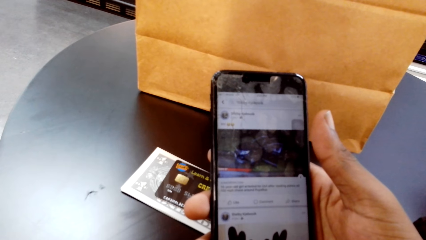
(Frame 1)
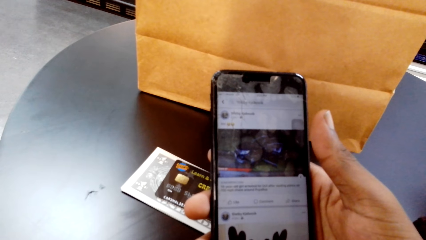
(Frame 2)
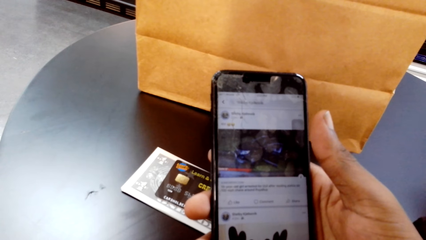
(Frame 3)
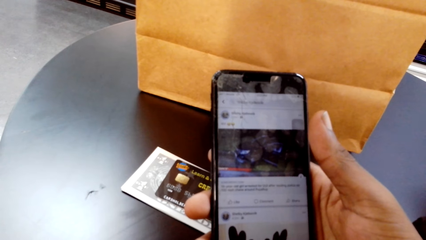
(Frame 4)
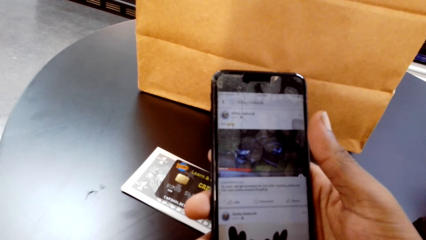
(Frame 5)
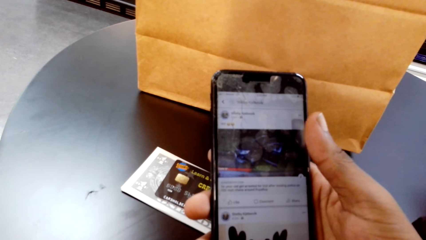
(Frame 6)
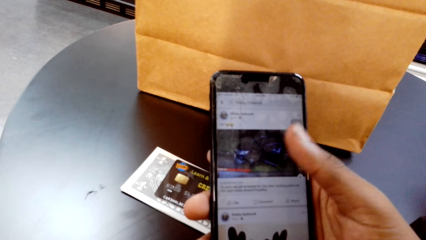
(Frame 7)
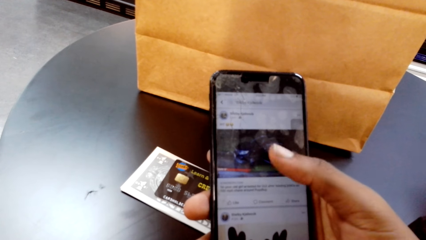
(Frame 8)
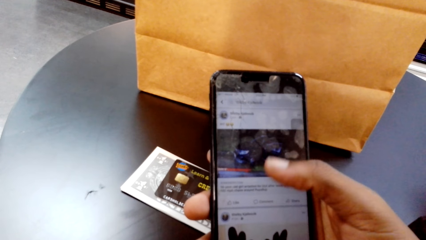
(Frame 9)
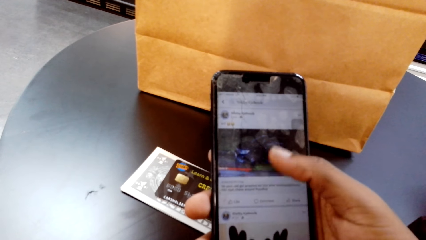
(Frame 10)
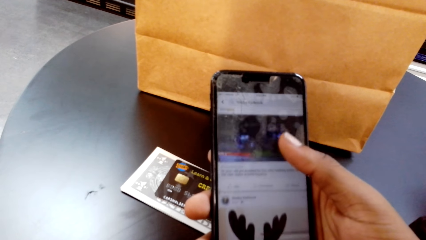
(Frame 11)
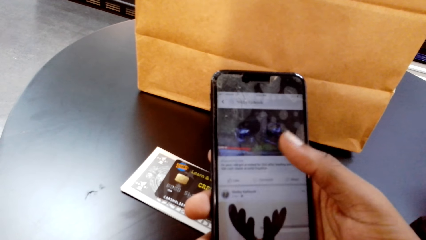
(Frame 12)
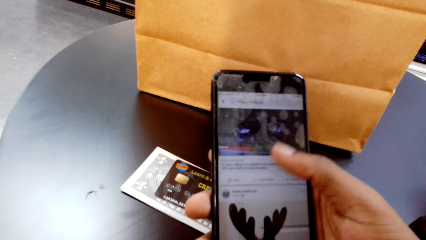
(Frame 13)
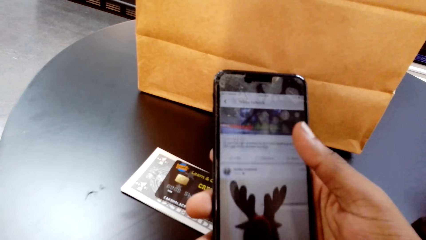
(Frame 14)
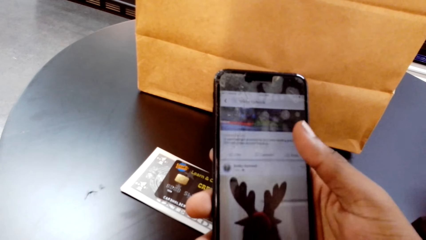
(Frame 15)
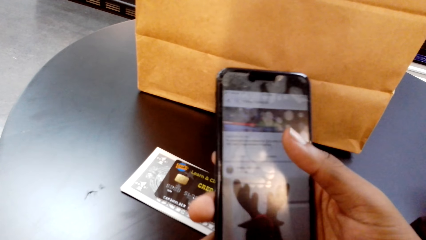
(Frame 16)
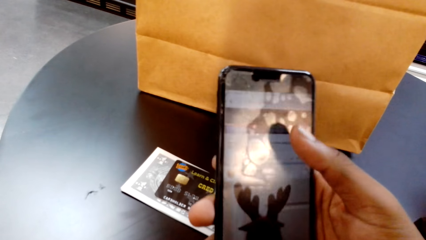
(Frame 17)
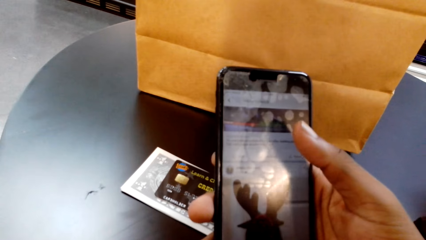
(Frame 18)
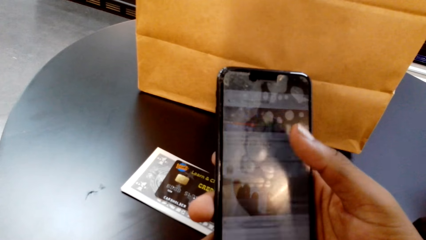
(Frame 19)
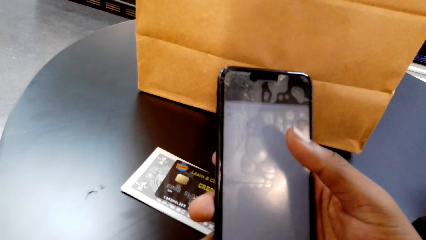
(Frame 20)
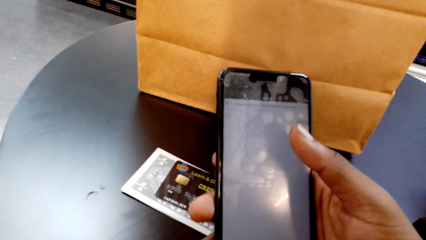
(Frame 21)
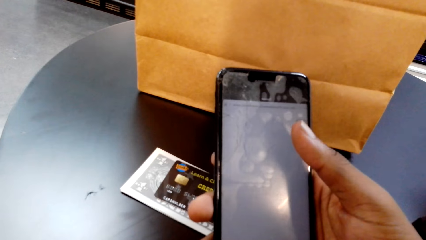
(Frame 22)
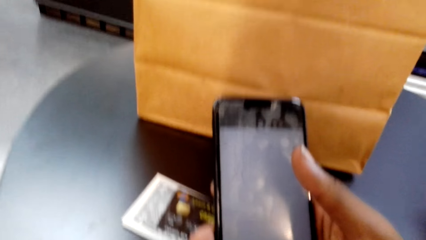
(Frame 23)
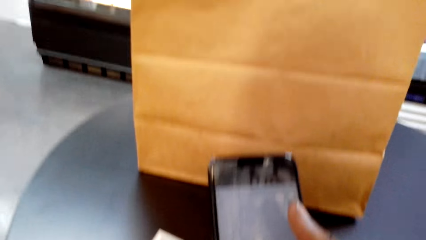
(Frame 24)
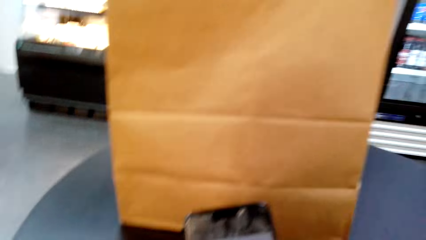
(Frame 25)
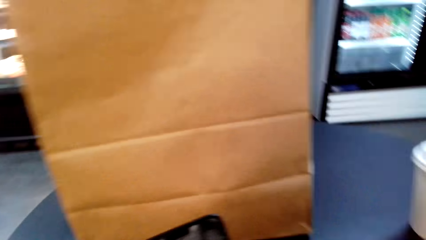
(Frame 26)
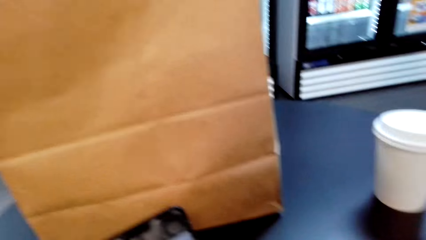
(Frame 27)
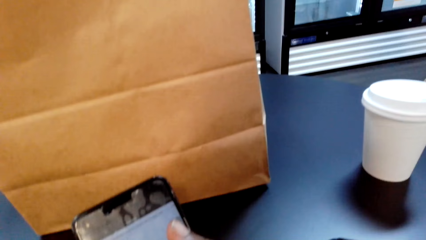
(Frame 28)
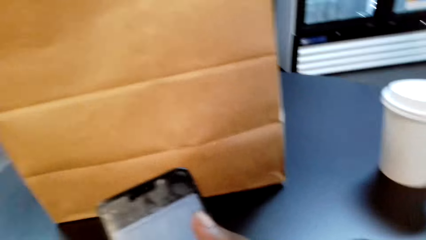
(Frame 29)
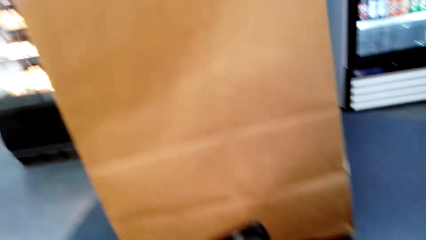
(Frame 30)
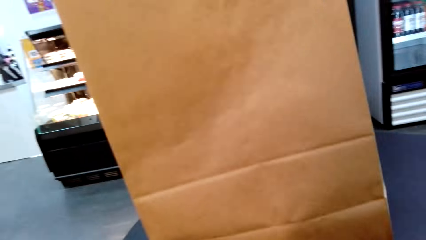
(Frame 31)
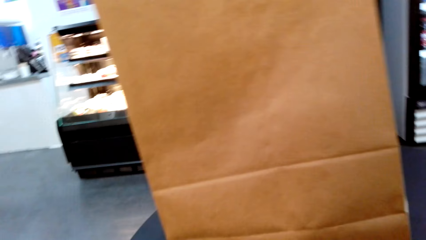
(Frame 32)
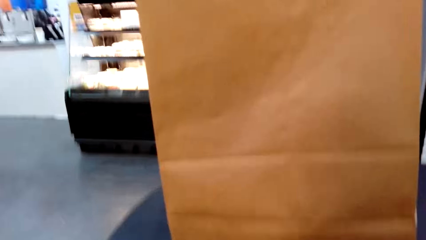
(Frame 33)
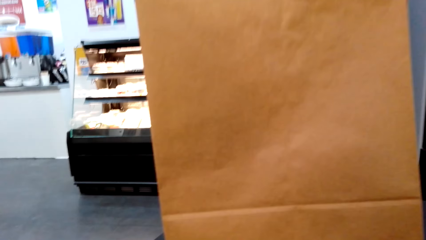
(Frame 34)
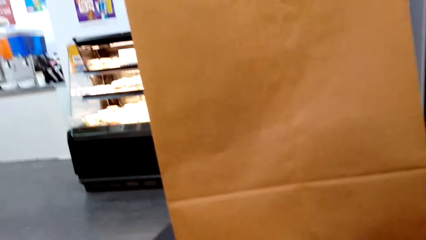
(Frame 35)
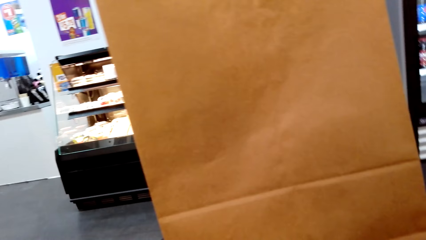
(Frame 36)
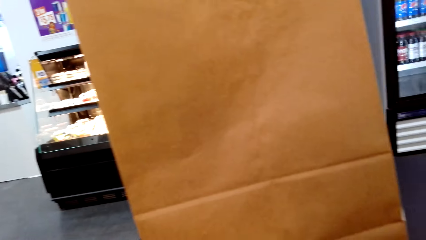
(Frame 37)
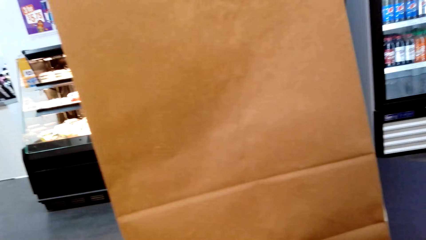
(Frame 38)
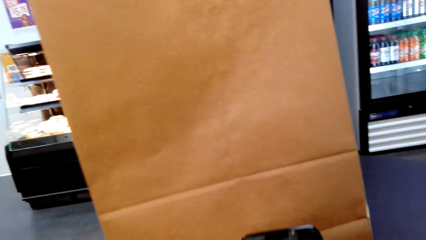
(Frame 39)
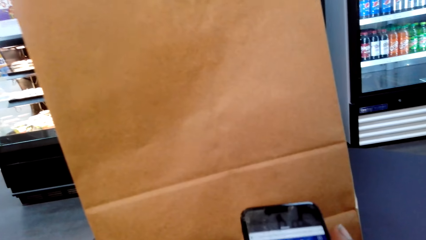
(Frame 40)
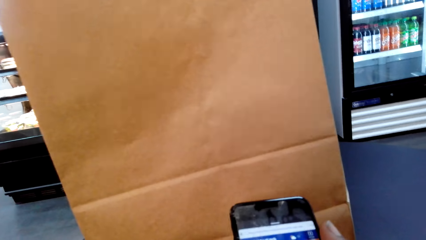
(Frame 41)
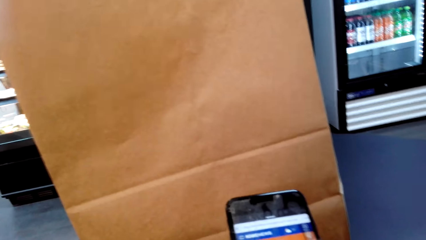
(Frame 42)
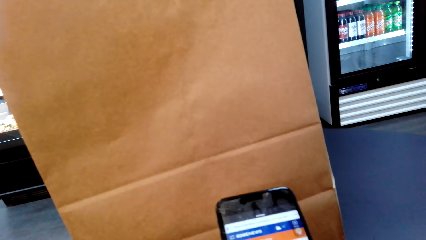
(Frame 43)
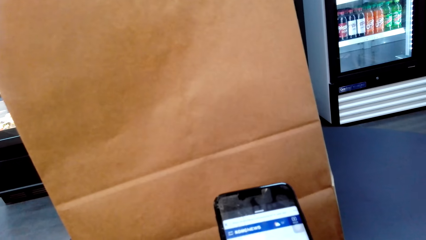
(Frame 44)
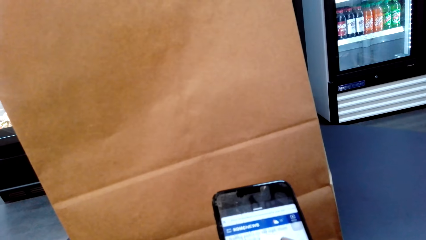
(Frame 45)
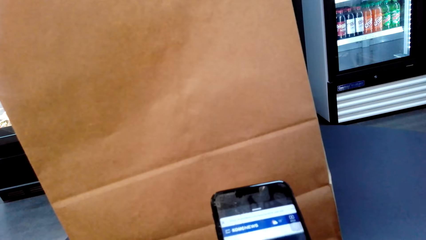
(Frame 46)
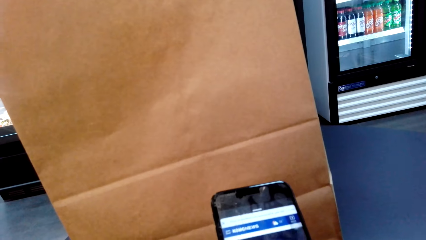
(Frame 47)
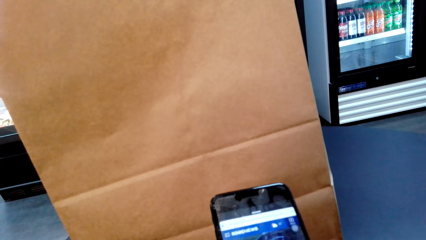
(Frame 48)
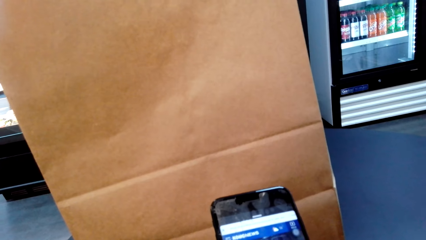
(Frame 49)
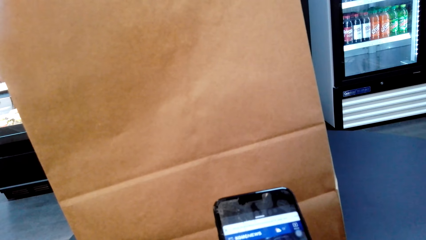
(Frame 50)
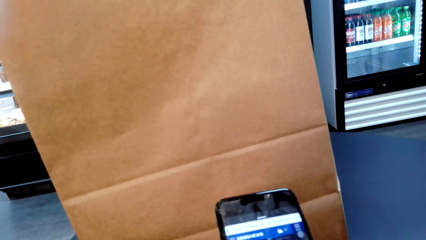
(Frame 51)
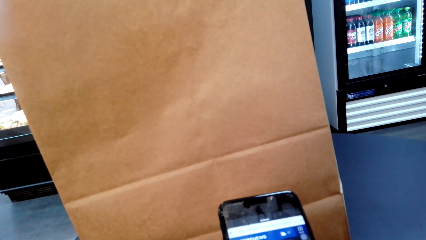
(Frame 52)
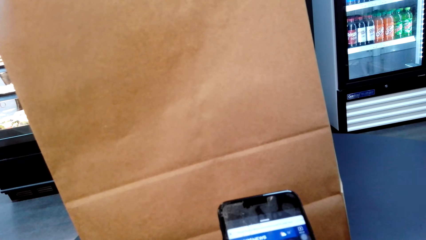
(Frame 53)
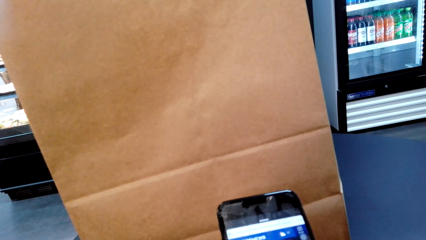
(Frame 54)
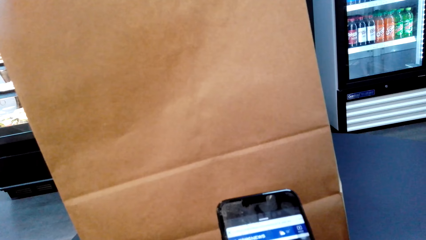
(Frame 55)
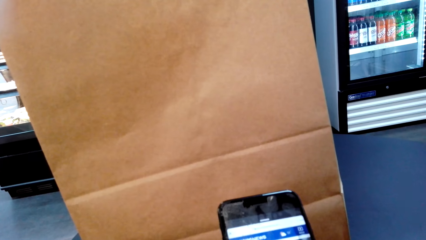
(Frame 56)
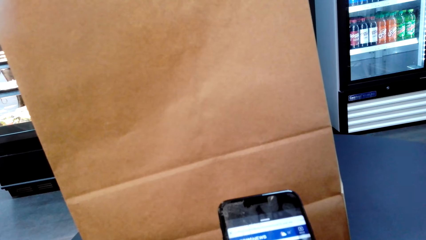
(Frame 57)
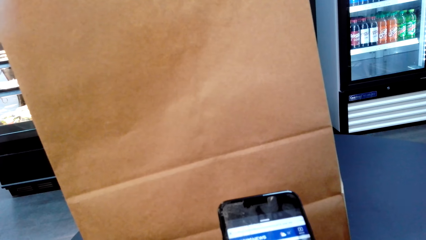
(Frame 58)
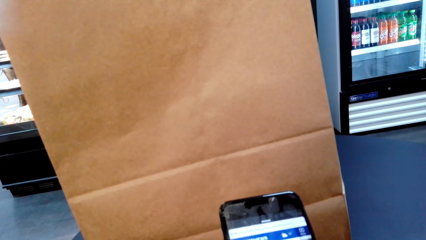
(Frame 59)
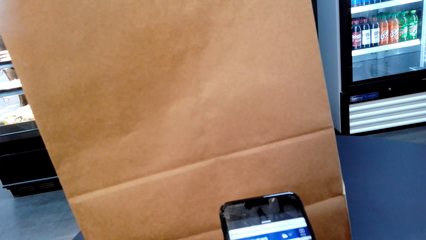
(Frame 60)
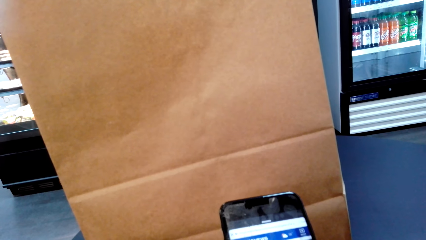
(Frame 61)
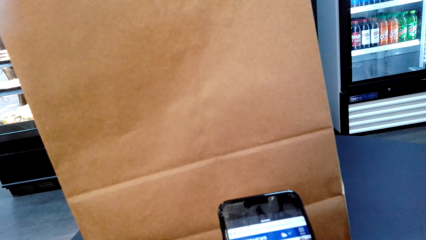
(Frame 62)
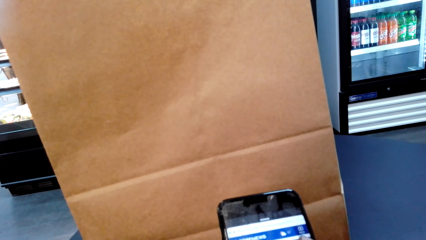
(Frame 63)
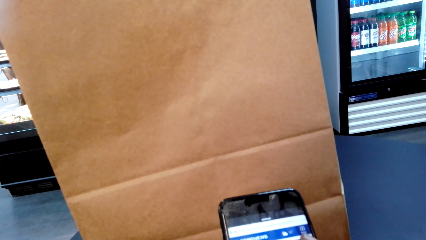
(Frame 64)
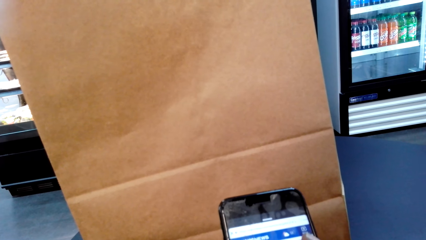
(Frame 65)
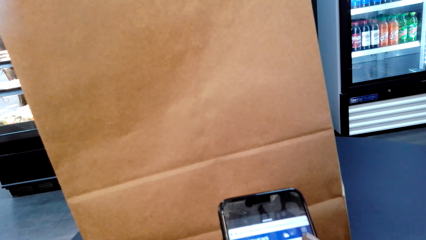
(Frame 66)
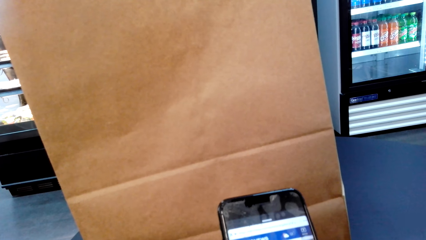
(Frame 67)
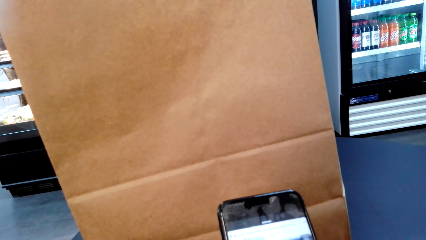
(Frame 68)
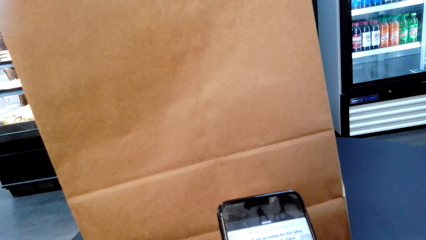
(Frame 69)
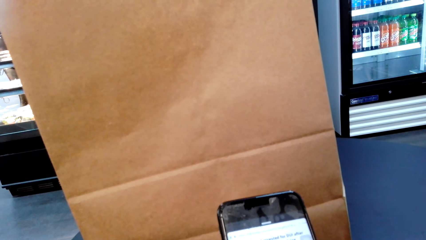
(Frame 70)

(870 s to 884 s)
The camera wearer browses a phone. They look around. They browse the phone.

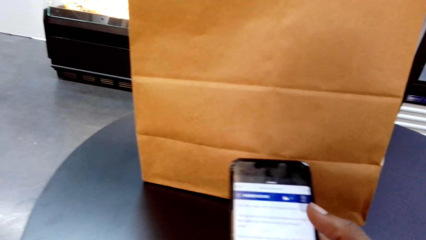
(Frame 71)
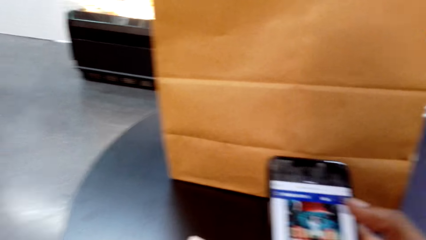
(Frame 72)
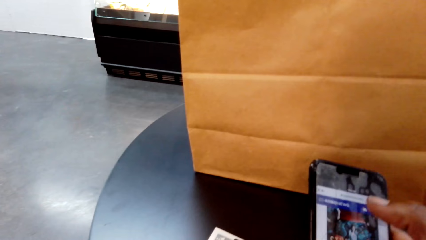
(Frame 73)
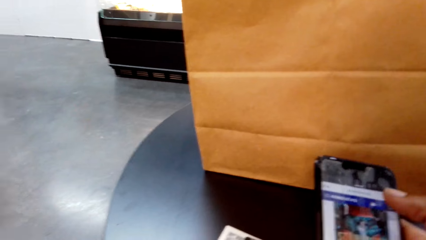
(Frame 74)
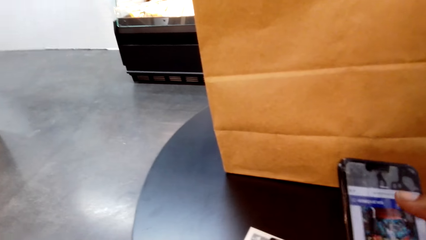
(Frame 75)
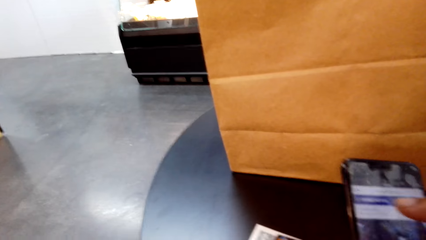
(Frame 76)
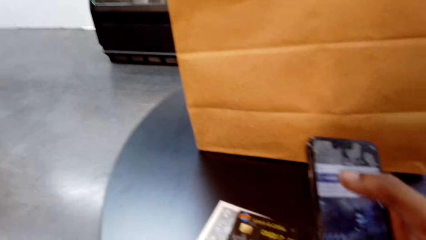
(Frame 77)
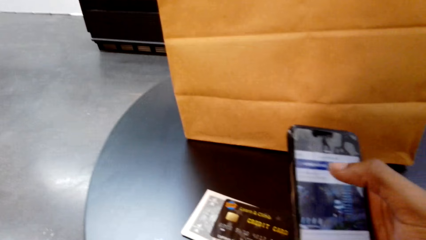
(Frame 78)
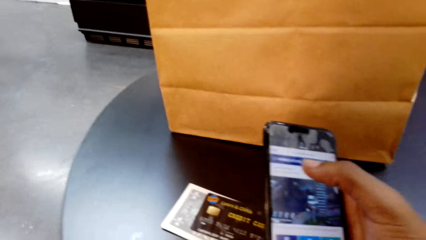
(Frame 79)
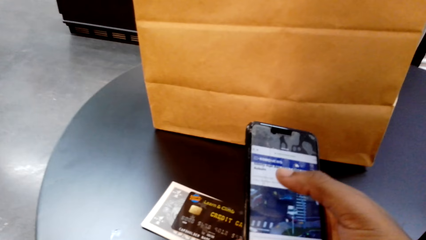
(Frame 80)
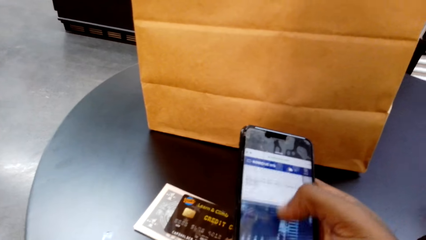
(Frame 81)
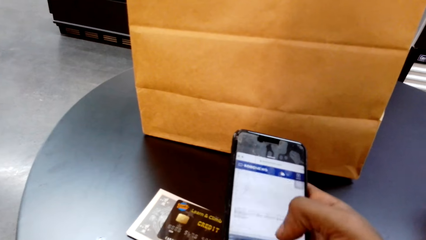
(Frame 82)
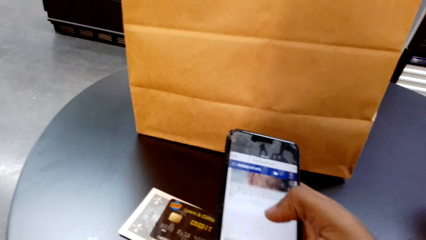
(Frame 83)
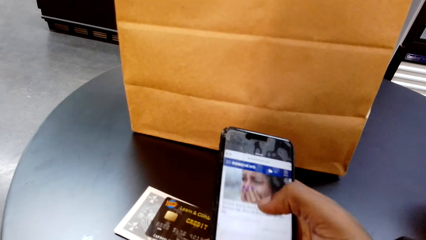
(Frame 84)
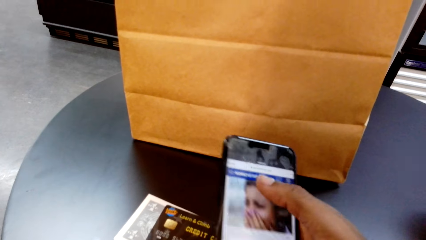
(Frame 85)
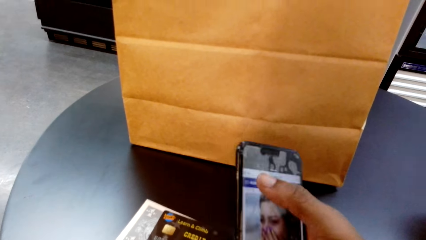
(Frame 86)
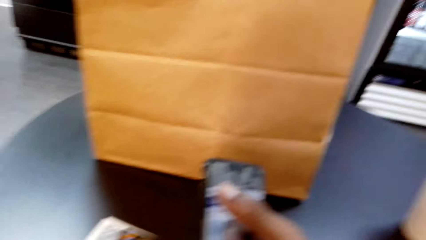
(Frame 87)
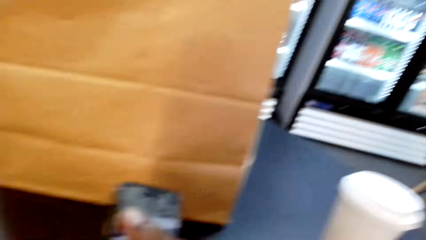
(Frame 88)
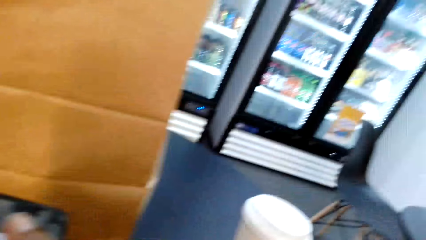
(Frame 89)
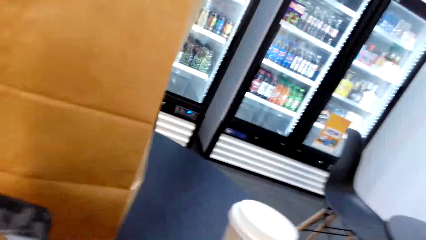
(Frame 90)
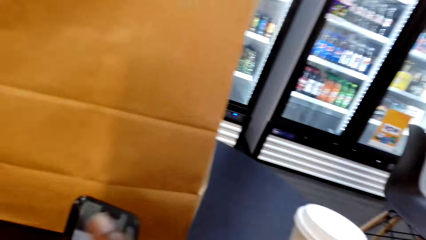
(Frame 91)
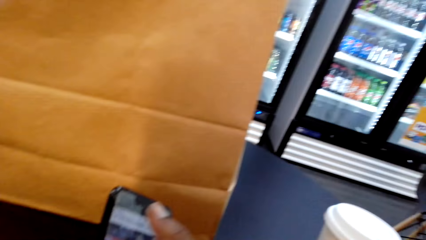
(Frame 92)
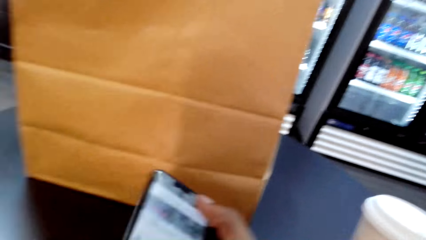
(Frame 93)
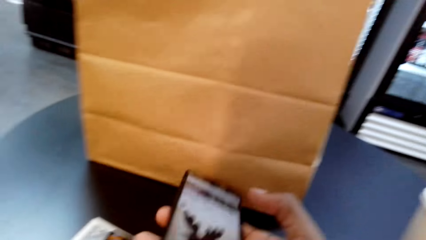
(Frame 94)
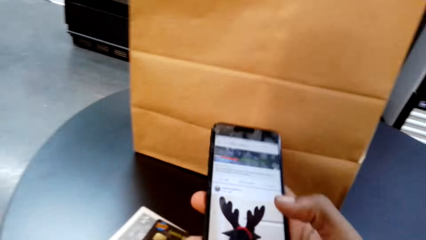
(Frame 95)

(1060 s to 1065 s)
The camera wearer looks around. They browse a phone. They look around. They browse the phone.
